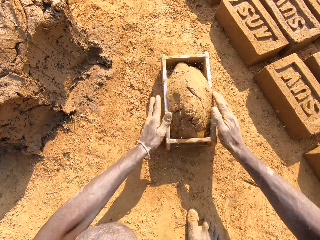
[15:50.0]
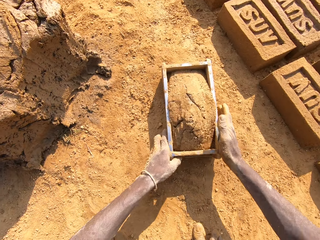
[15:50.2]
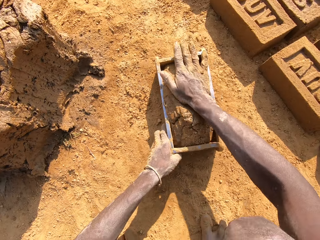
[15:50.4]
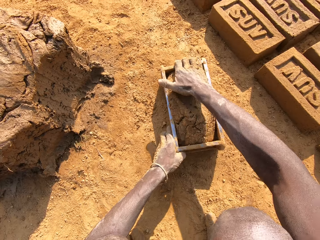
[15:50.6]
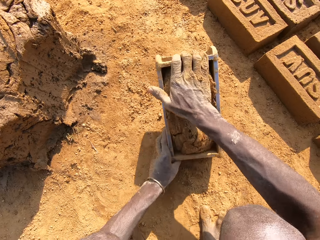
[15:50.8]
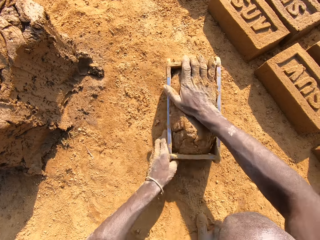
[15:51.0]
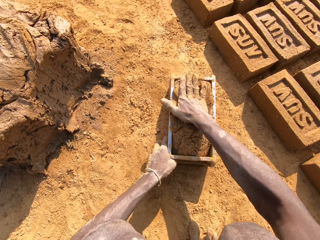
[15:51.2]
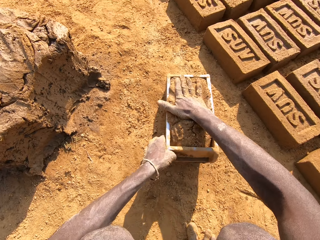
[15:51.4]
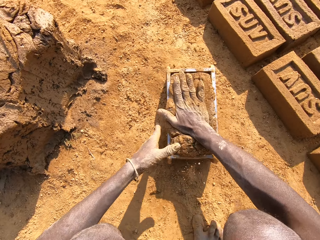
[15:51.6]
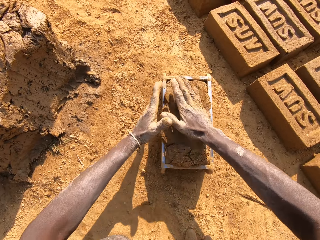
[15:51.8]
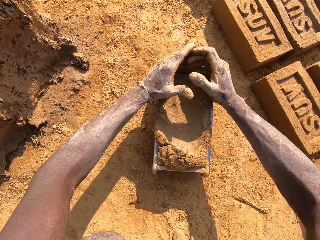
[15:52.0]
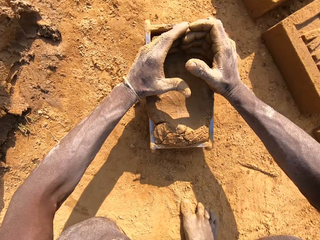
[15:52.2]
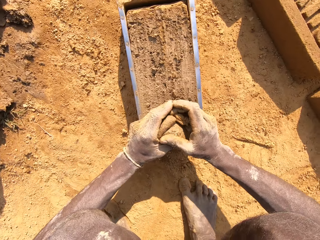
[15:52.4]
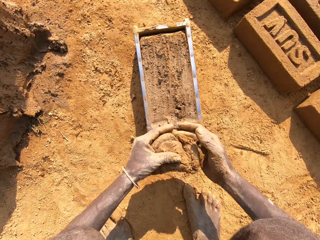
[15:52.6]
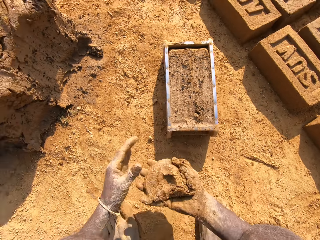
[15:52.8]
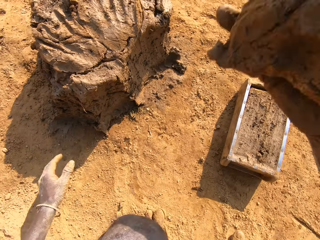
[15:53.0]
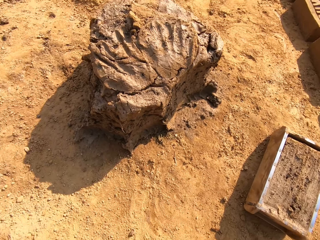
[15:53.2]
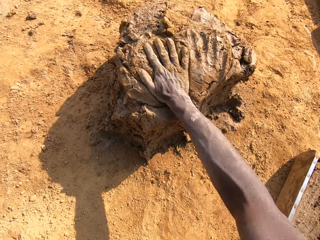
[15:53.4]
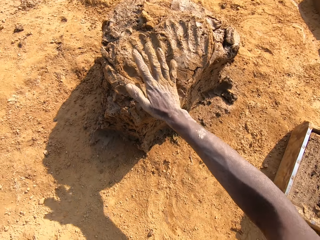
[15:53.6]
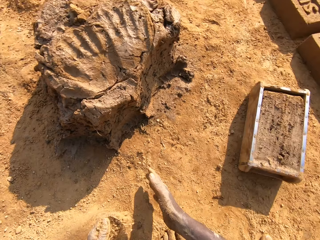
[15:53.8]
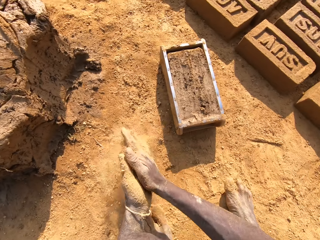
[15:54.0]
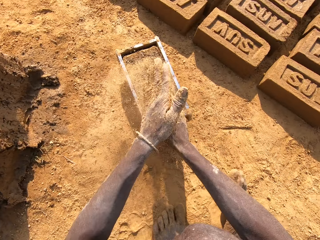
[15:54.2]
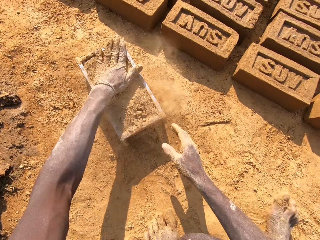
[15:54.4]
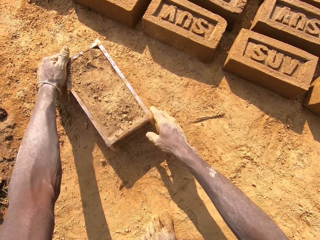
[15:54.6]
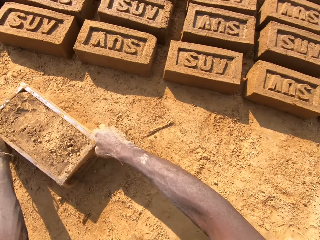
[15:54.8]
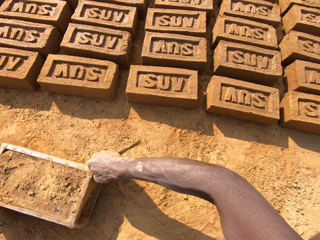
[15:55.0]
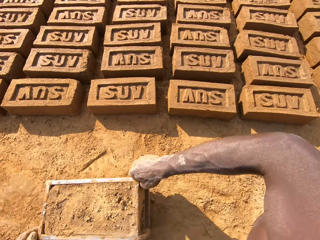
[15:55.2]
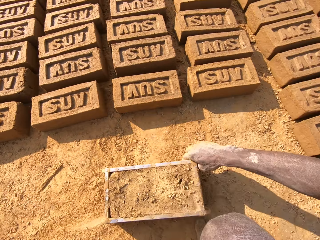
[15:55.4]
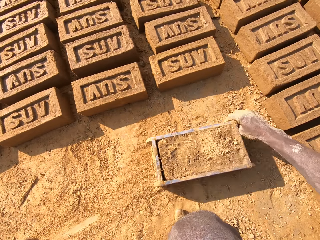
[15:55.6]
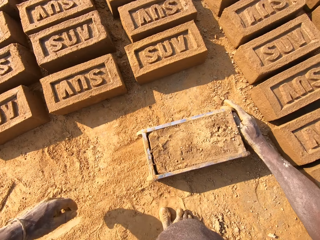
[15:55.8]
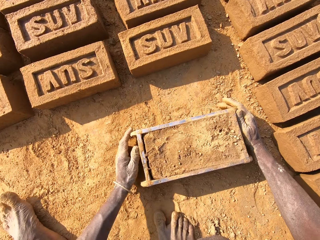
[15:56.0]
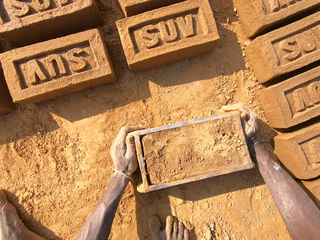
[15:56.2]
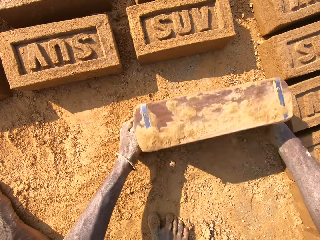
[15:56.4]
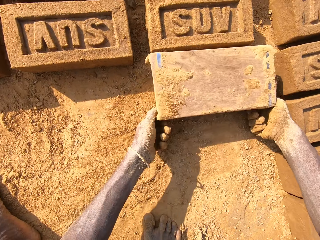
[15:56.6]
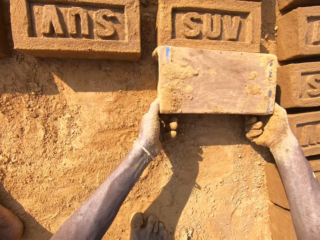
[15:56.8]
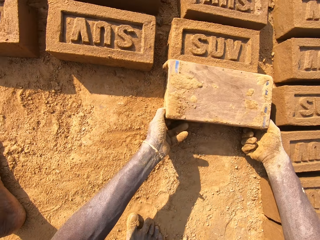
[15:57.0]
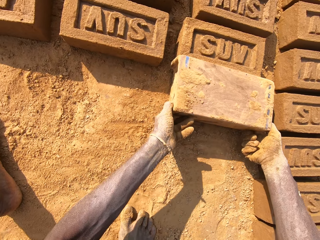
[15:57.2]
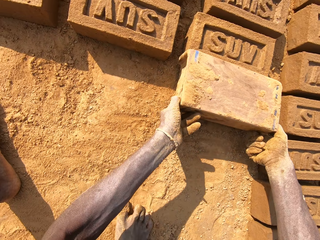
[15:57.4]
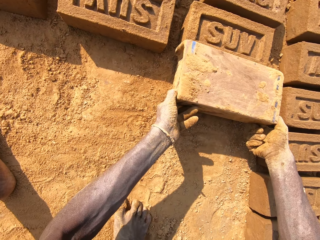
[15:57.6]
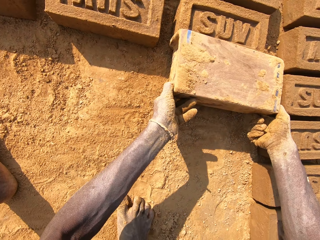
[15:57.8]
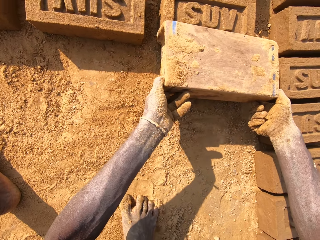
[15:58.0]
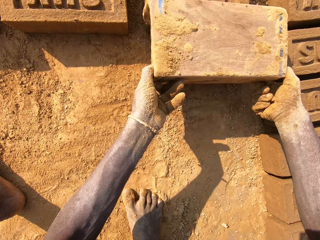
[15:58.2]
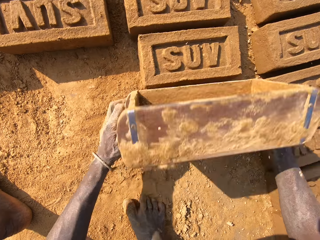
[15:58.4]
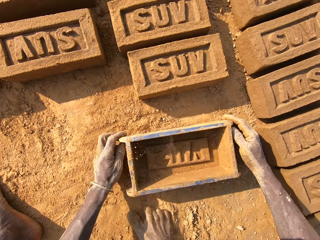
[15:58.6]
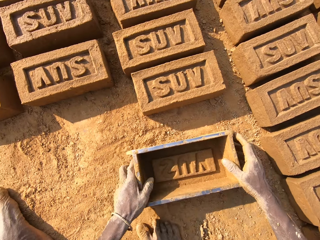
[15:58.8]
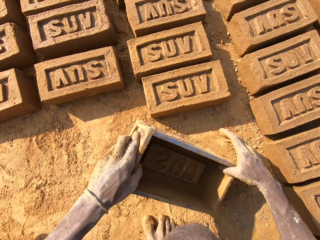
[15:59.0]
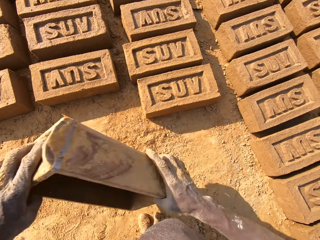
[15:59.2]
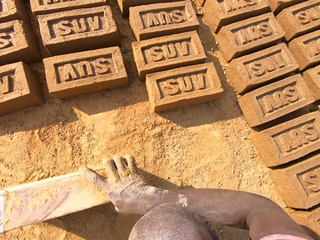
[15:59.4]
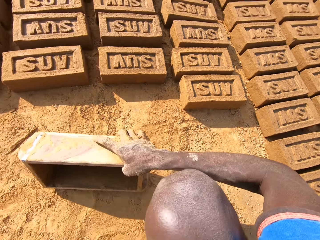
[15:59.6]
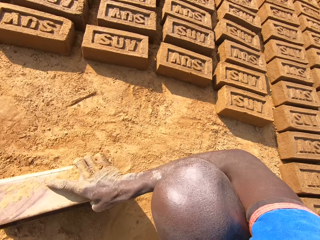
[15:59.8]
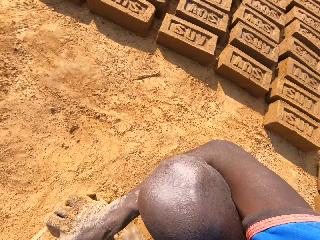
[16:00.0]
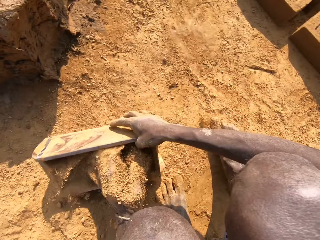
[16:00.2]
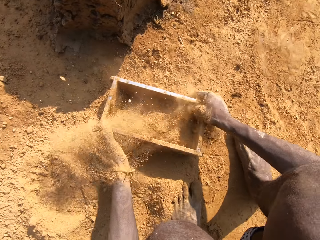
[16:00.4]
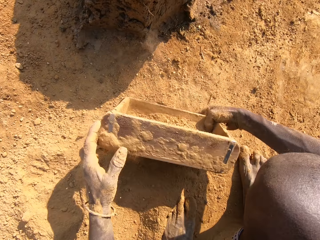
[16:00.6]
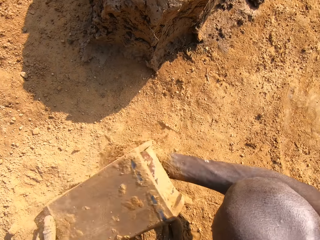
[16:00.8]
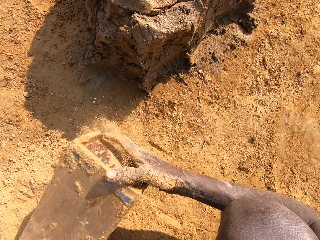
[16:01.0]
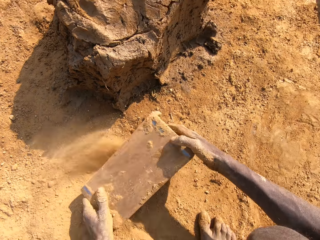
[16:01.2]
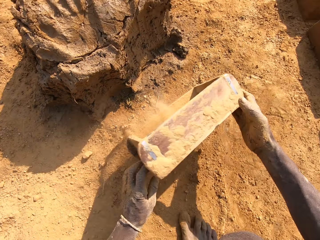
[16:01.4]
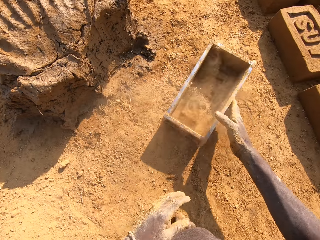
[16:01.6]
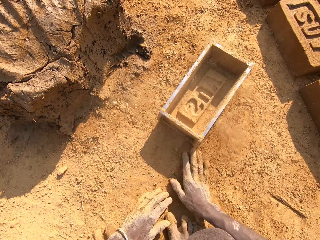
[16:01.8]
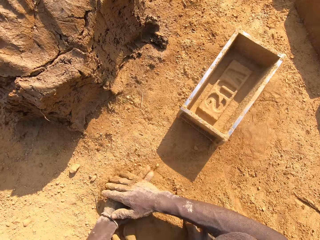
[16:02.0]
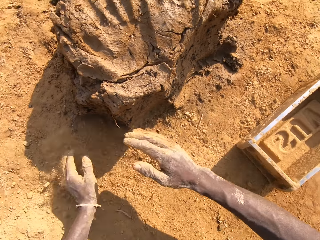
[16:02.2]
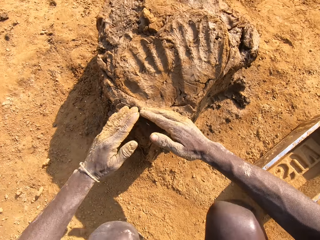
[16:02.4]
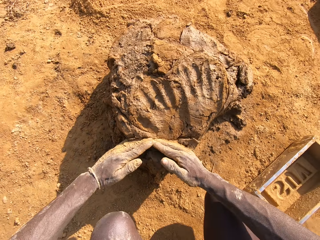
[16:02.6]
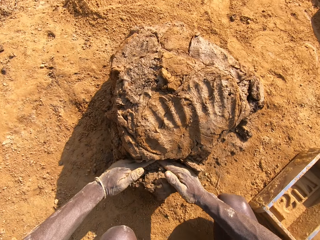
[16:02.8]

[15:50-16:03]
The camera wearer puts the clay on the brick box. They cut the clay. They remove a piece of clay from the clay on the brick box. They put the piece of clay on the clay on the ground. They pick up a brick mold or brick box on the ground. They put a brick on the ground. They remove the clay from the brick box. They put sand in the brick mold. They dust the brick box with soil. They pour the sand on the ground. They put the brick box on the ground. They wipe hands on the ground.

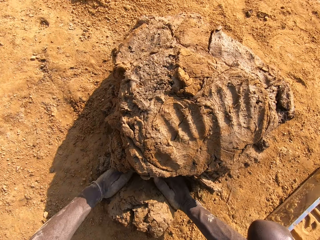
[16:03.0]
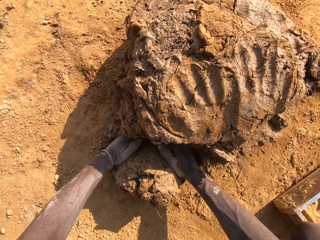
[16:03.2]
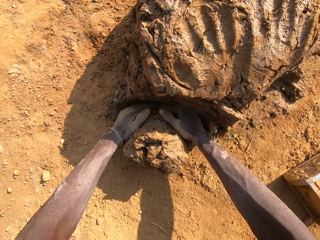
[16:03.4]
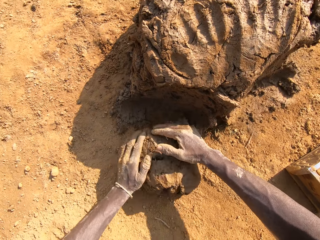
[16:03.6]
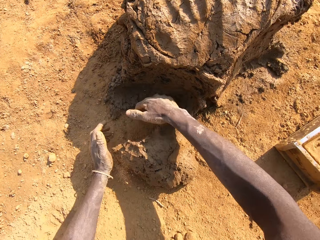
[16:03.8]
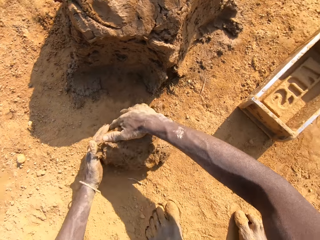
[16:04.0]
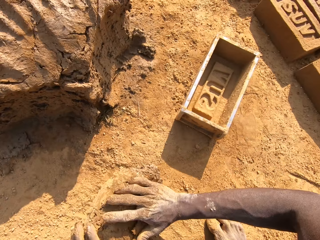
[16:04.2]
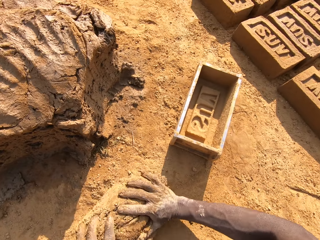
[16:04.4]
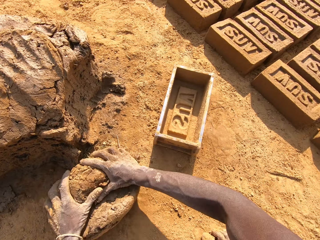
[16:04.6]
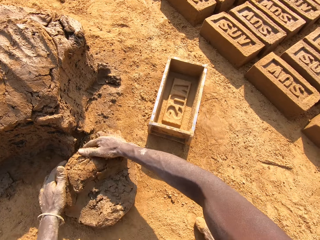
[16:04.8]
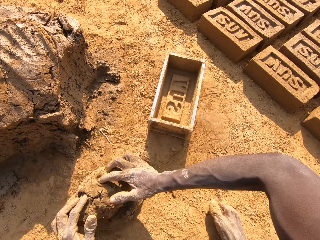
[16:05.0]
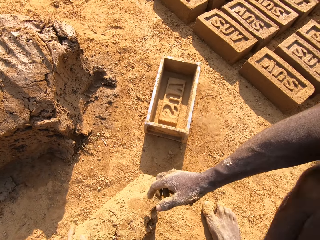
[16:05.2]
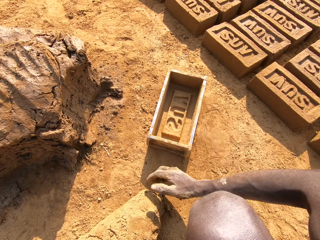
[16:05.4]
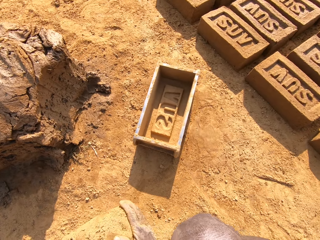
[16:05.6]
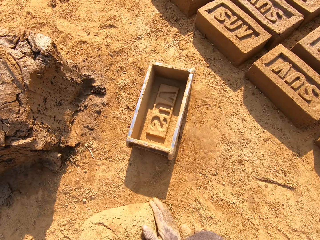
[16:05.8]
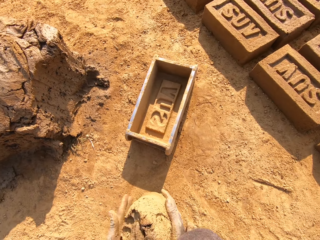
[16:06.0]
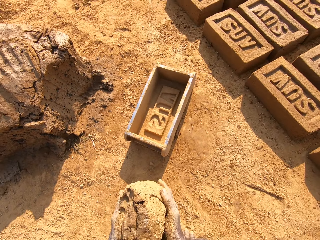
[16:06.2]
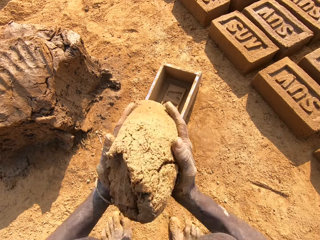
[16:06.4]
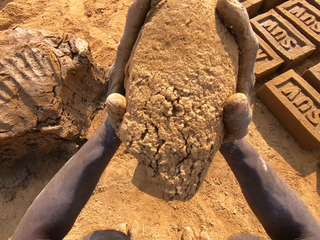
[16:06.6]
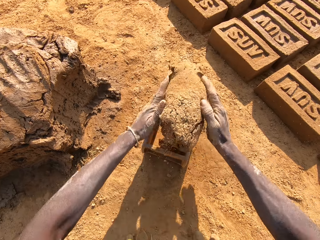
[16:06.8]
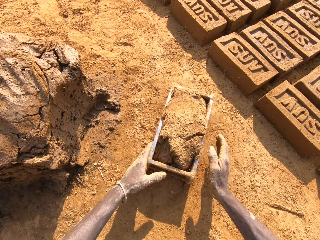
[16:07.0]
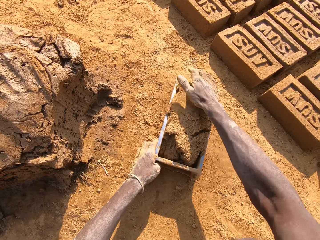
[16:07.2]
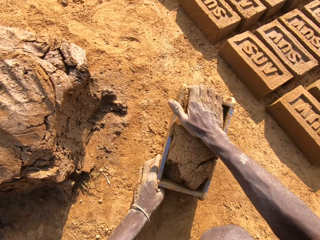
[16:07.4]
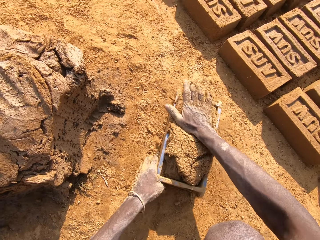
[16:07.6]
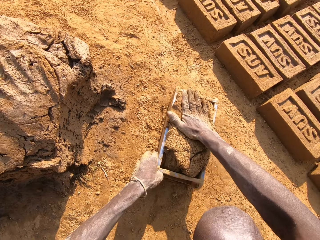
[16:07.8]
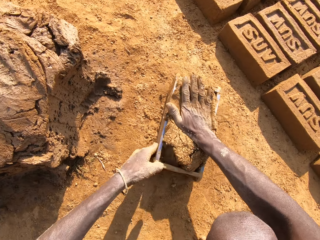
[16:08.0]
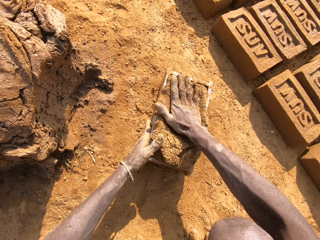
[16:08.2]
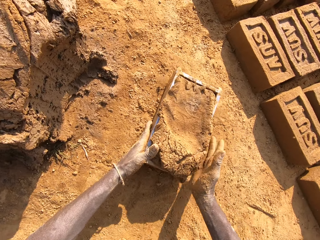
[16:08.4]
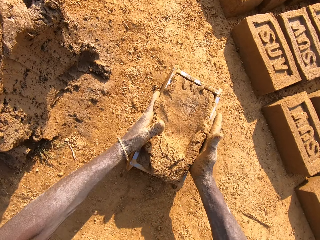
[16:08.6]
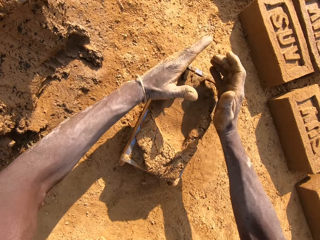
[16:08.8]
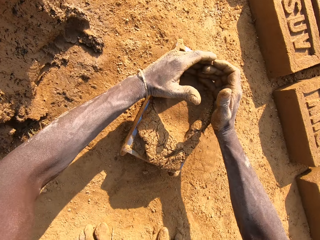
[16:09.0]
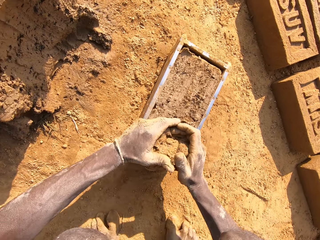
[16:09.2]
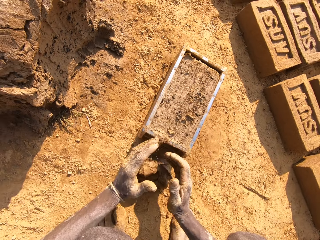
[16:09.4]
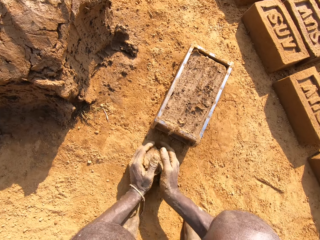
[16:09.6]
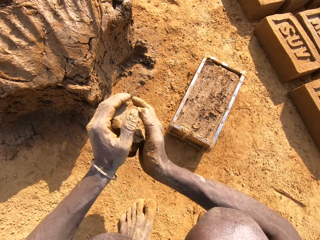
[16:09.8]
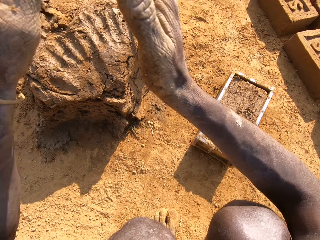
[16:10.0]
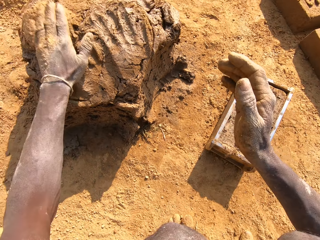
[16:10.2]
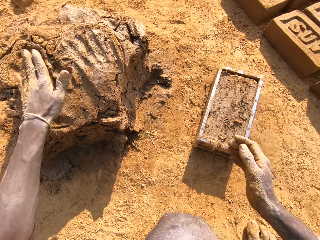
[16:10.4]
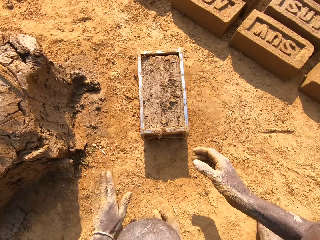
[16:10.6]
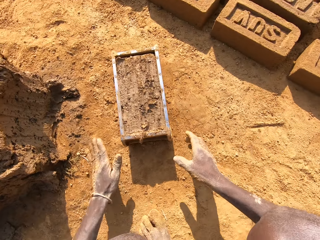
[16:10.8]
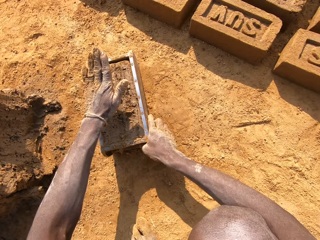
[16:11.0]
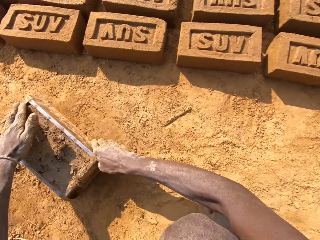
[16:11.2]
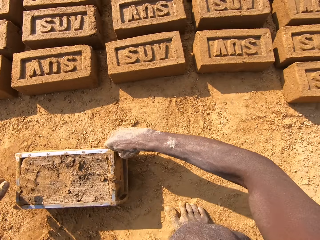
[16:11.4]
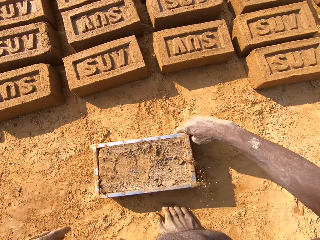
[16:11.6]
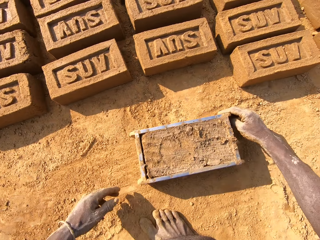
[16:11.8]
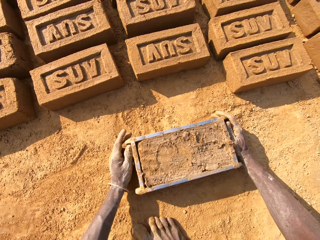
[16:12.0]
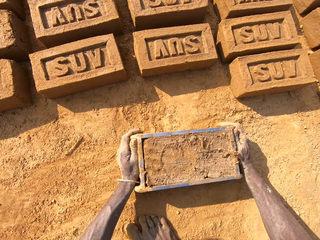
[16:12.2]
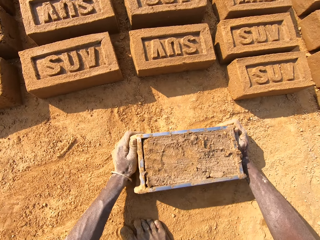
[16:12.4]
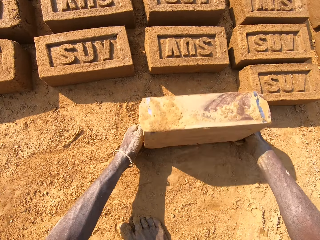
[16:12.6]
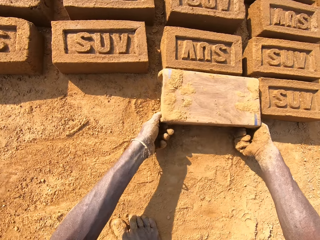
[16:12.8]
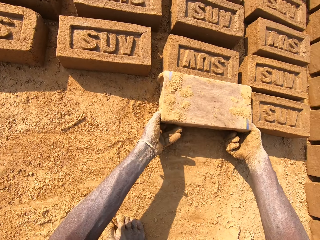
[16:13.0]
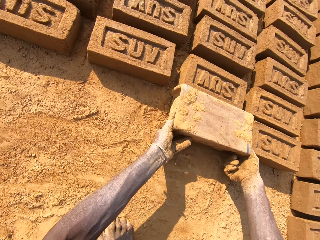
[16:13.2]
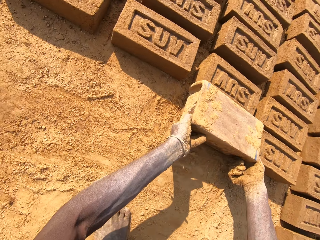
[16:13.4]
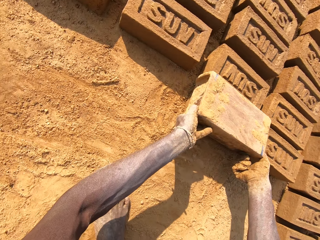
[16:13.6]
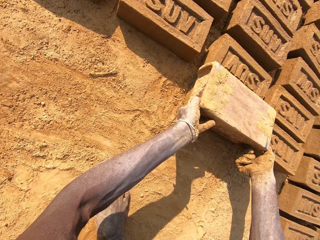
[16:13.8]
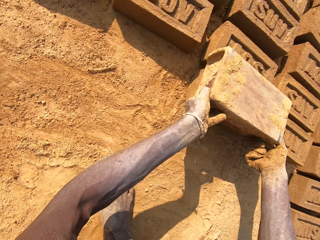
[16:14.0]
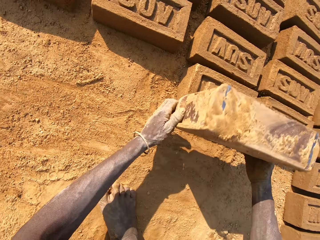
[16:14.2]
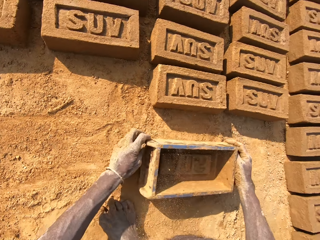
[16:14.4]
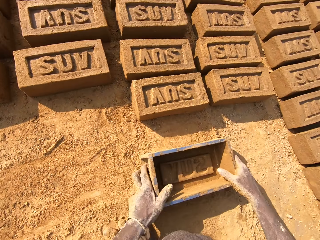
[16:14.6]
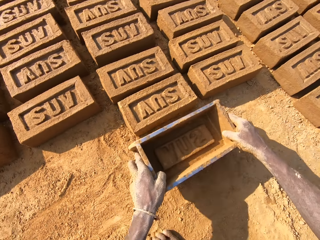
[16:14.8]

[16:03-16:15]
The camera wearer cuts a piece of clay from the clay on the ground. They roll the clay on the ground. They mold the clay on the ground. They put the clay on the brick box. They cut the clay. They remove a piece of clay from the clay on the brick box. They put the clay on the heap of clay. They pick up a brick mold or brick box on the ground. They put a brick on the ground. They remove the clay from the brick box. They put the brick box on the ground.
